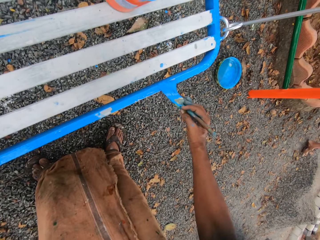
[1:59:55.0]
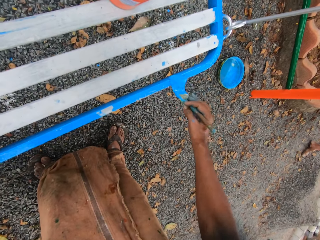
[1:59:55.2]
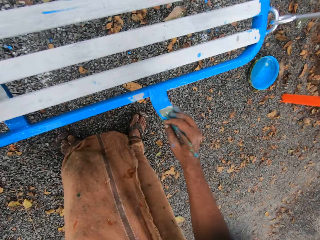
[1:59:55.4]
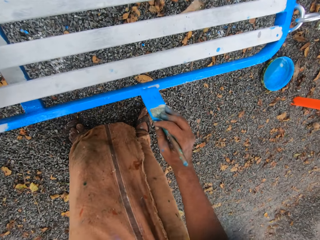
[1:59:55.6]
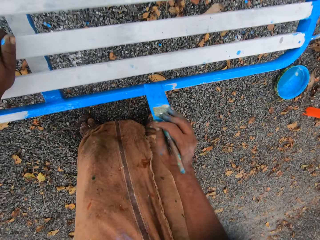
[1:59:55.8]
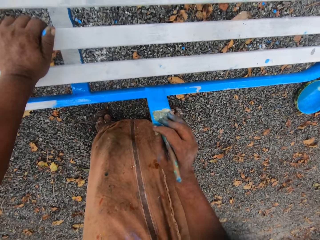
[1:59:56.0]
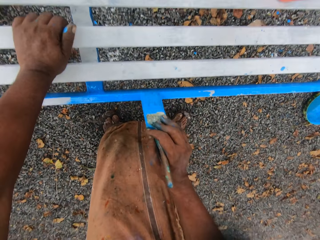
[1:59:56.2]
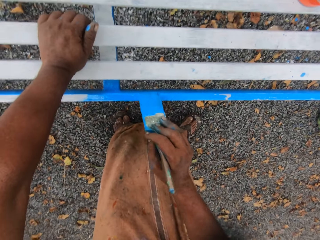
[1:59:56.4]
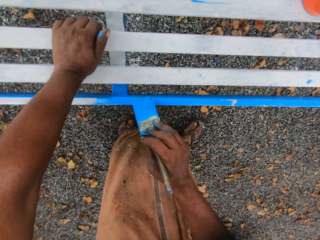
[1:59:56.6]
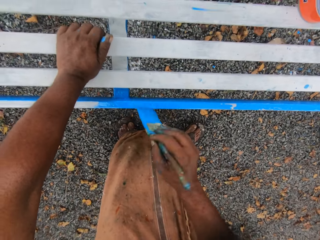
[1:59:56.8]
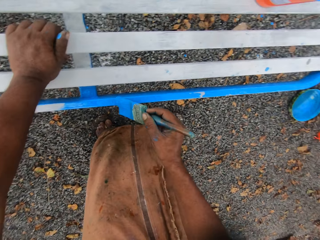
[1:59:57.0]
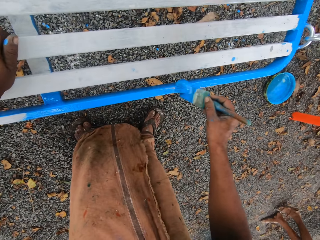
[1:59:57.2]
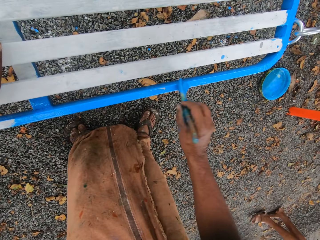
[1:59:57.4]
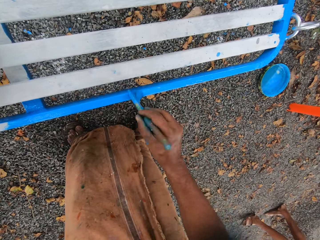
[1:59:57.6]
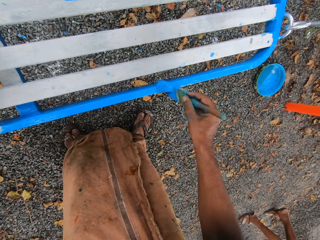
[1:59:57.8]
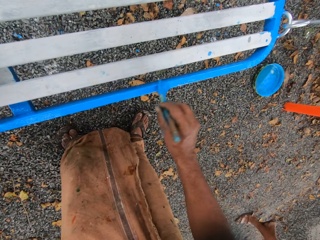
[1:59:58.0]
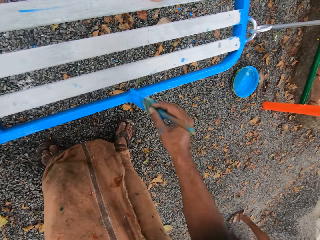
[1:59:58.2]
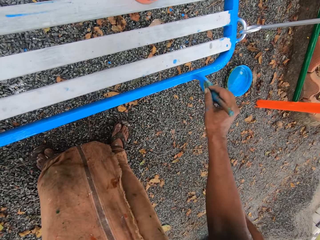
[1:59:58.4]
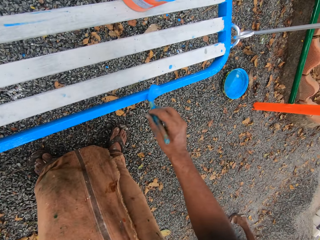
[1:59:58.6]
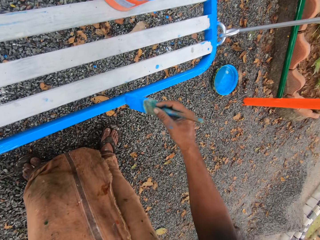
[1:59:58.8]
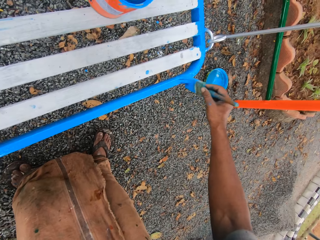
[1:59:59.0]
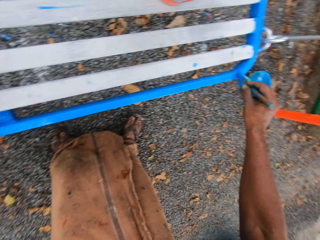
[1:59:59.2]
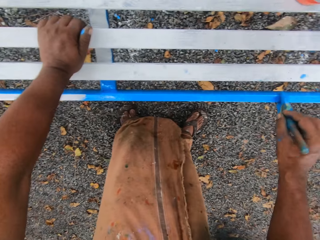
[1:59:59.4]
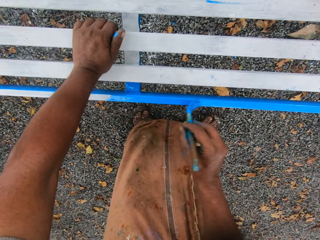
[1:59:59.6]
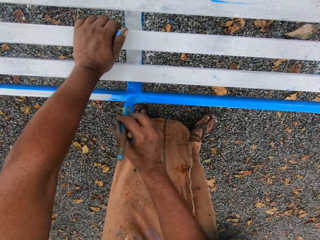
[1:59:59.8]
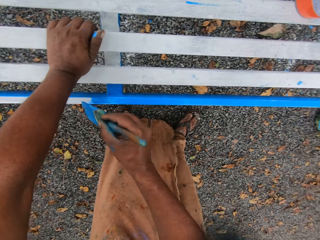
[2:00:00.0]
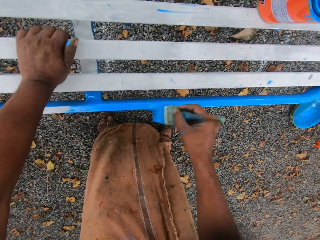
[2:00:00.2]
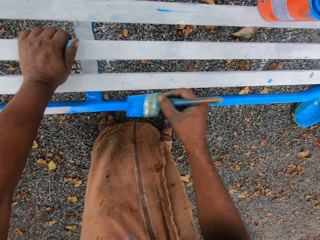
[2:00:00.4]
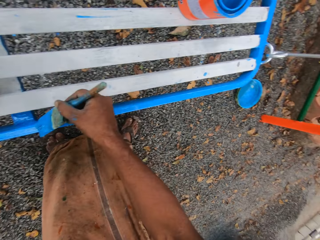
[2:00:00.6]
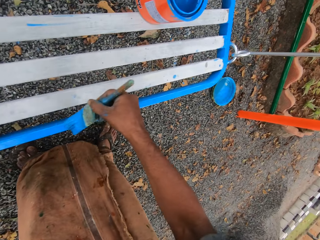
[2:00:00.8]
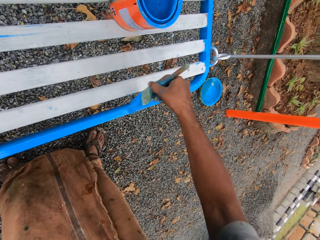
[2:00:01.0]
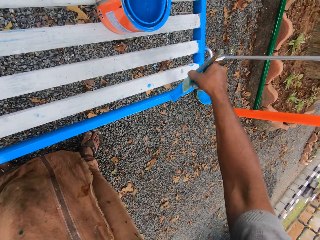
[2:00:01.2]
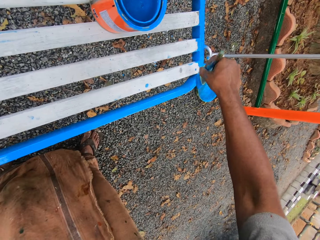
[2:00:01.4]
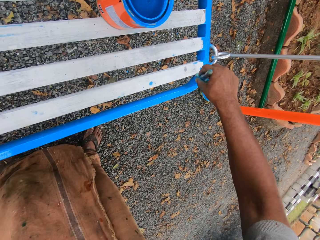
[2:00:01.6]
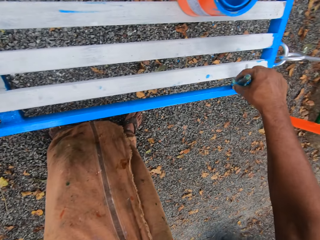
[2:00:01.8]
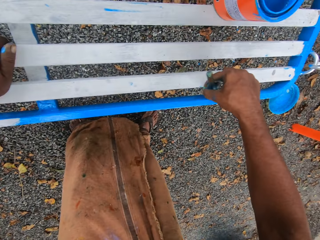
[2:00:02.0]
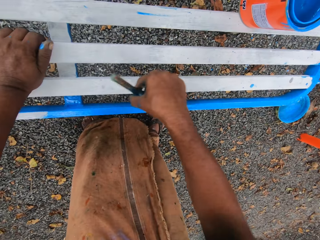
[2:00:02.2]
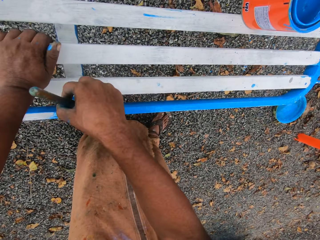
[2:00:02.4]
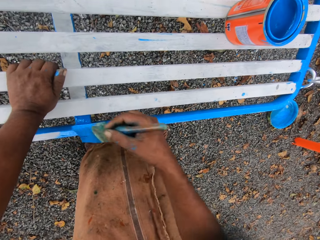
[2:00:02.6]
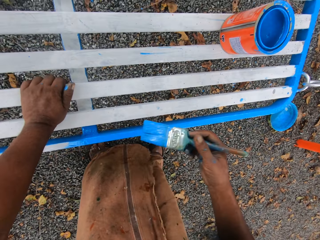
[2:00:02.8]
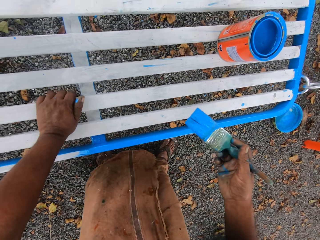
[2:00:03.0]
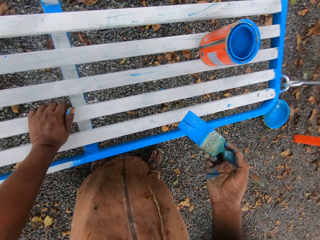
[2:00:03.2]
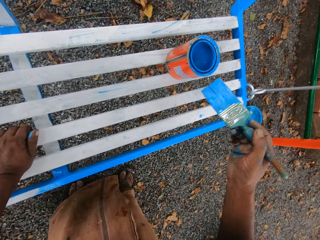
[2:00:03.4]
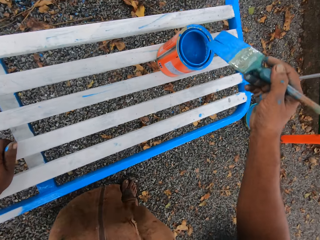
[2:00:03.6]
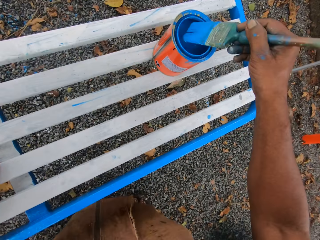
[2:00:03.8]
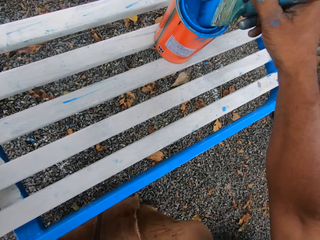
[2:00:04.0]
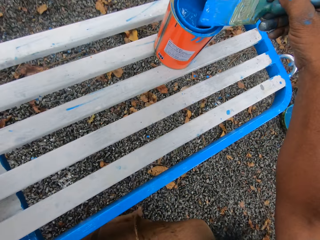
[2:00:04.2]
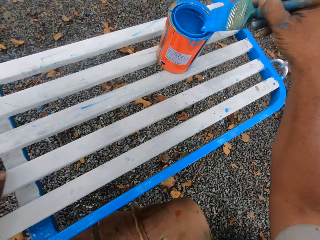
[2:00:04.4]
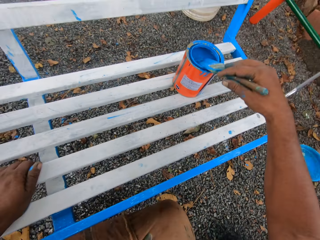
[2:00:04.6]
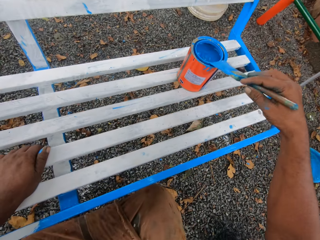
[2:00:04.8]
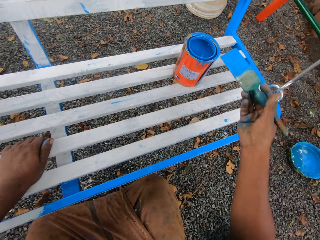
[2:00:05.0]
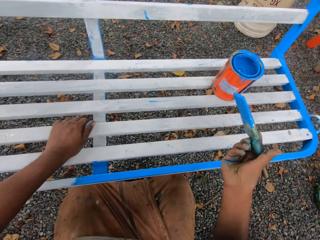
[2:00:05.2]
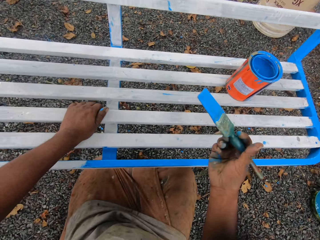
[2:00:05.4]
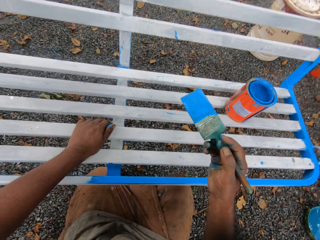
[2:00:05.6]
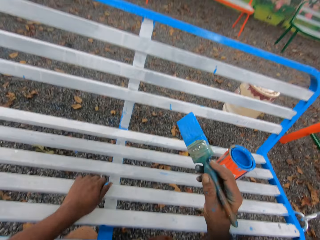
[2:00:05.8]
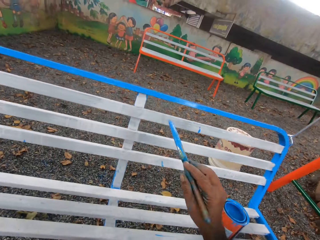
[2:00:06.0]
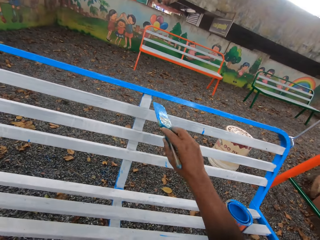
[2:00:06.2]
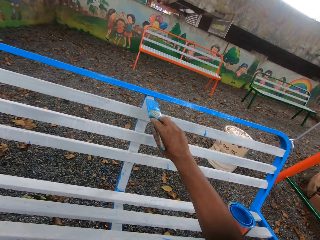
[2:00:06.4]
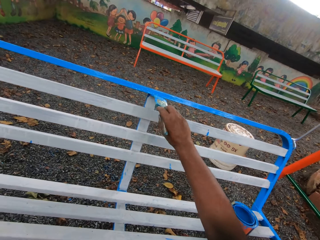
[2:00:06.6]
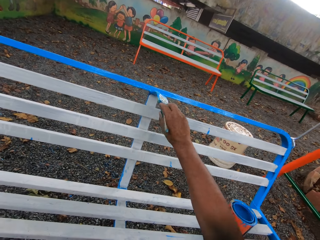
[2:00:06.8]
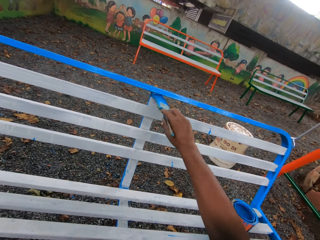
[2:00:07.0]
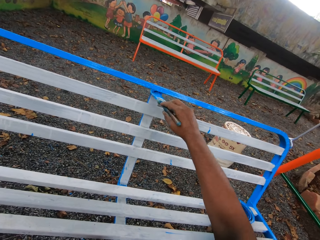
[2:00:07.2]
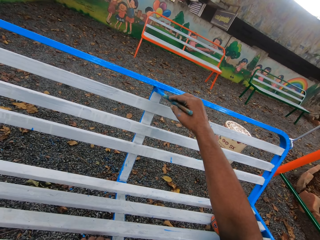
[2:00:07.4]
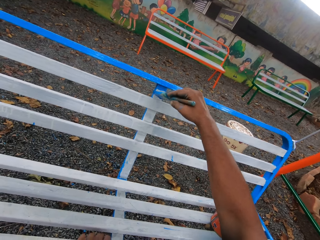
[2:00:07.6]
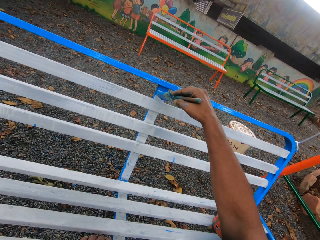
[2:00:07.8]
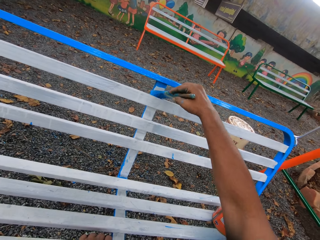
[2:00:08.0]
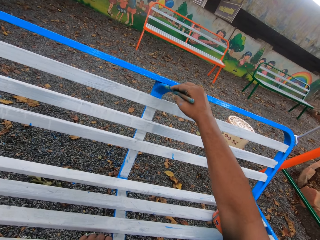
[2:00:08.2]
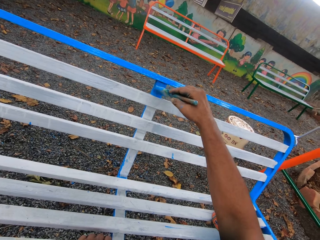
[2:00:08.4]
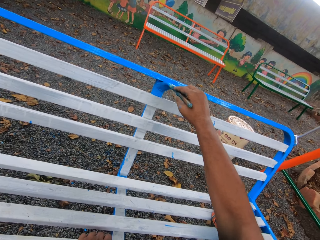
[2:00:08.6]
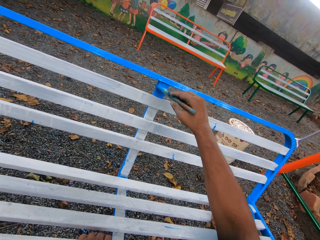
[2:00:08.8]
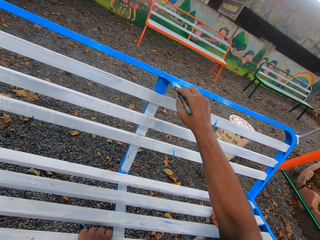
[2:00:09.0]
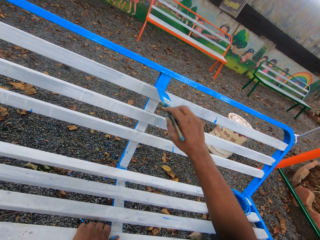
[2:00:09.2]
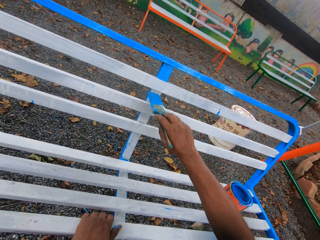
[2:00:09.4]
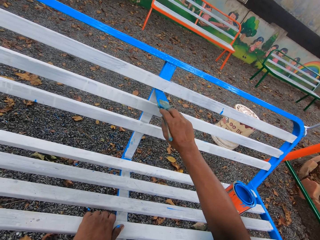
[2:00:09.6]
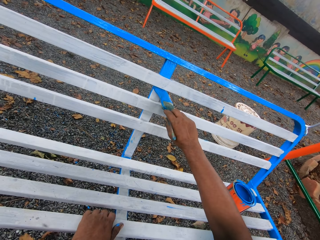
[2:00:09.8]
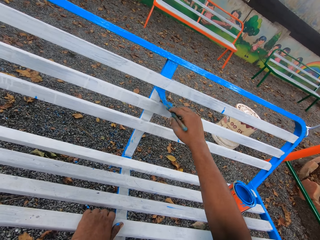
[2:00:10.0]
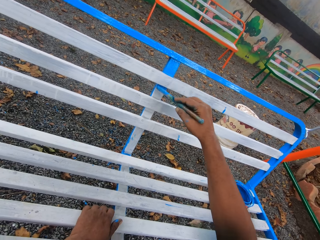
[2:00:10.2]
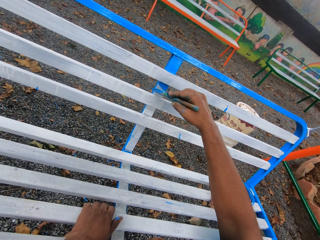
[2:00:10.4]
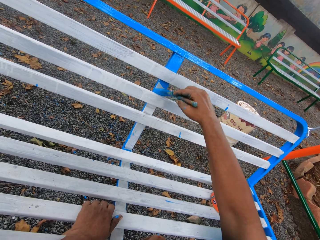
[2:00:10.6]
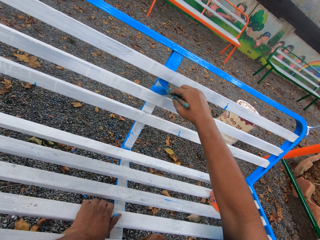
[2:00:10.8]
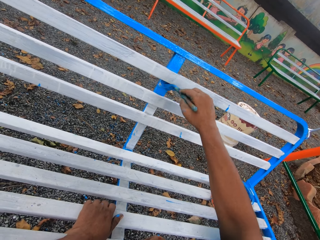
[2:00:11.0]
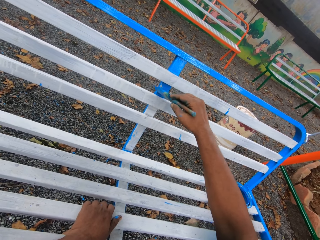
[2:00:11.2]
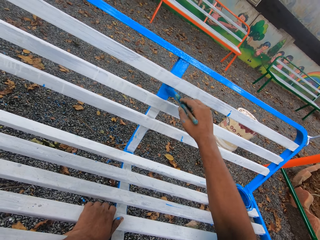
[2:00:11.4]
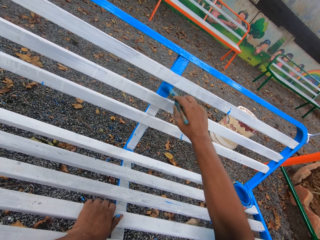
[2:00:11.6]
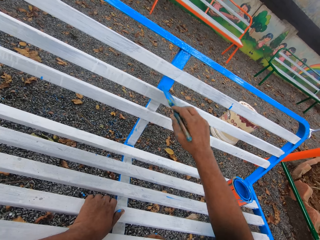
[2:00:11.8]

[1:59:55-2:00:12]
The camera wearer dips the paint brush into the paint tin. They paint the seat with the paint brush.

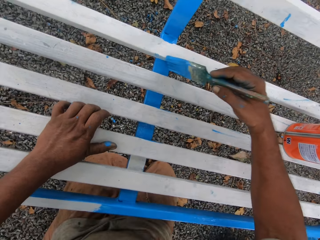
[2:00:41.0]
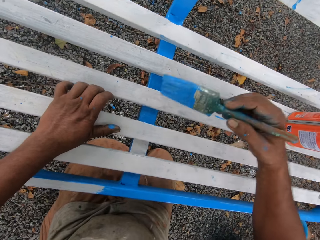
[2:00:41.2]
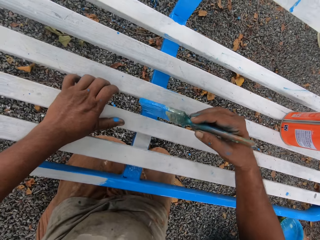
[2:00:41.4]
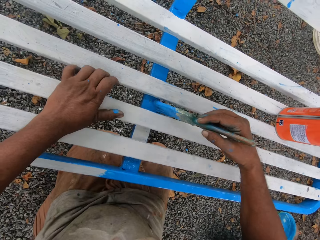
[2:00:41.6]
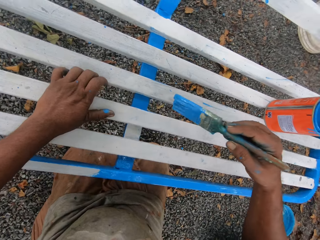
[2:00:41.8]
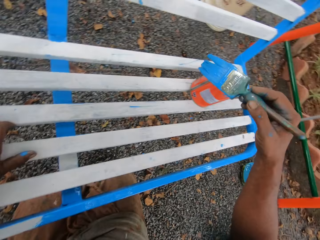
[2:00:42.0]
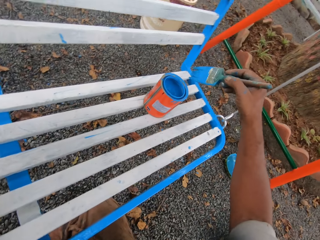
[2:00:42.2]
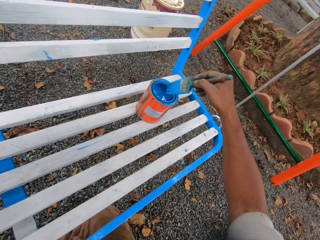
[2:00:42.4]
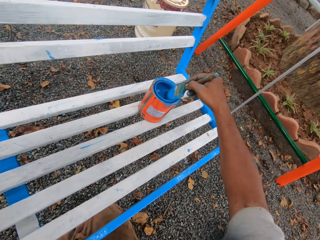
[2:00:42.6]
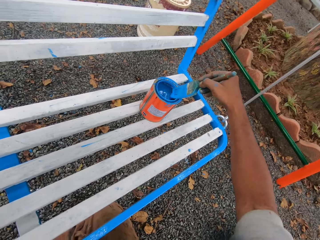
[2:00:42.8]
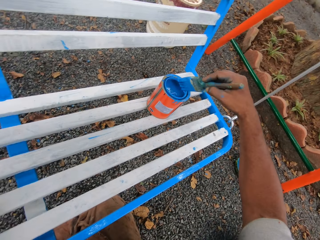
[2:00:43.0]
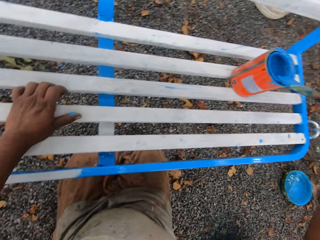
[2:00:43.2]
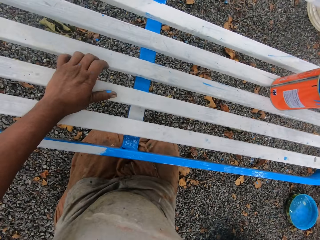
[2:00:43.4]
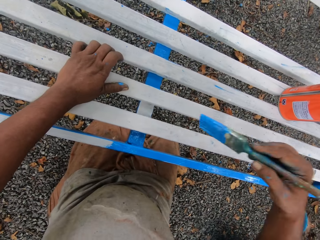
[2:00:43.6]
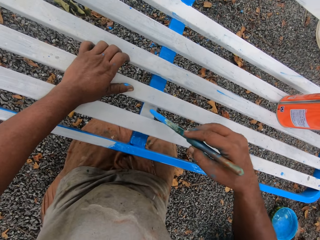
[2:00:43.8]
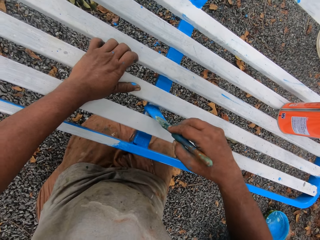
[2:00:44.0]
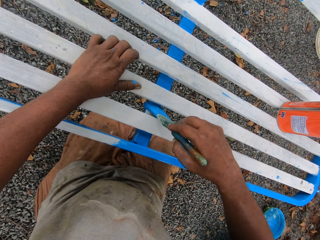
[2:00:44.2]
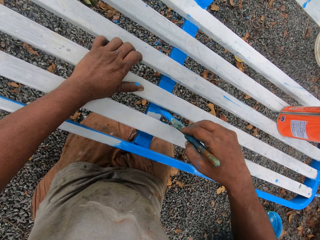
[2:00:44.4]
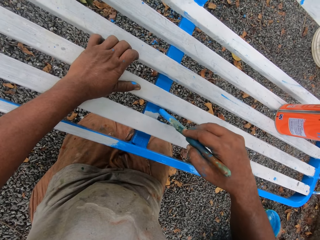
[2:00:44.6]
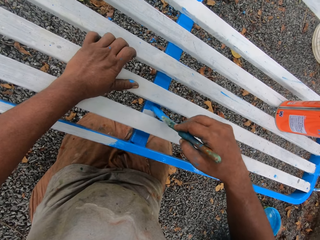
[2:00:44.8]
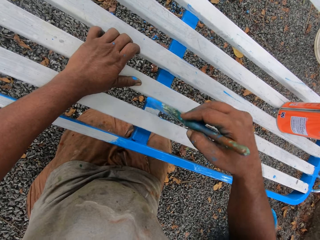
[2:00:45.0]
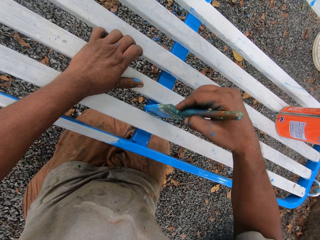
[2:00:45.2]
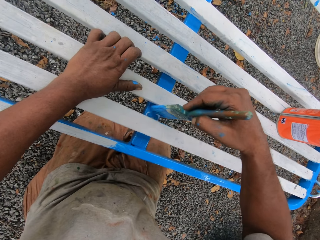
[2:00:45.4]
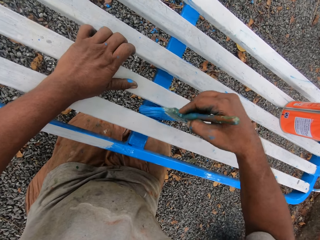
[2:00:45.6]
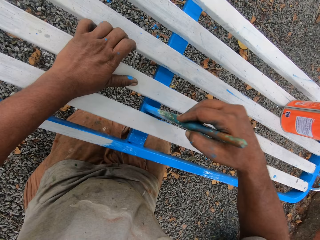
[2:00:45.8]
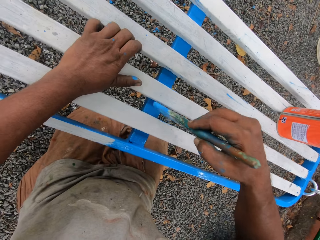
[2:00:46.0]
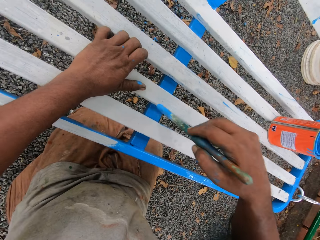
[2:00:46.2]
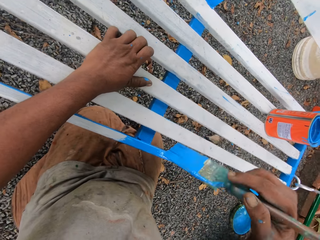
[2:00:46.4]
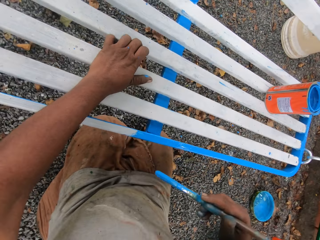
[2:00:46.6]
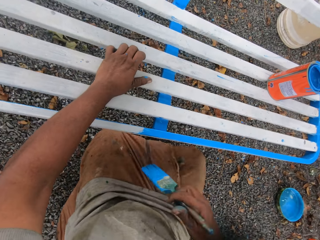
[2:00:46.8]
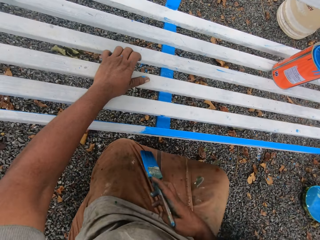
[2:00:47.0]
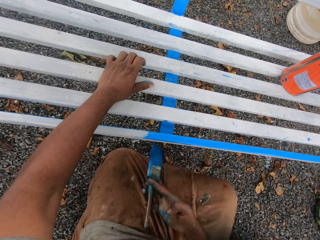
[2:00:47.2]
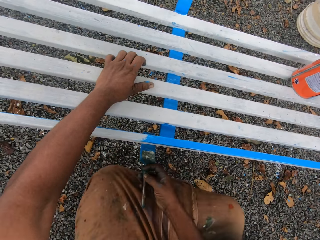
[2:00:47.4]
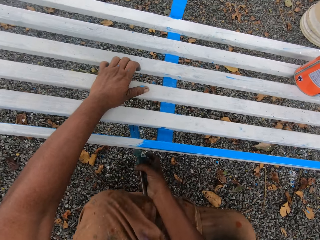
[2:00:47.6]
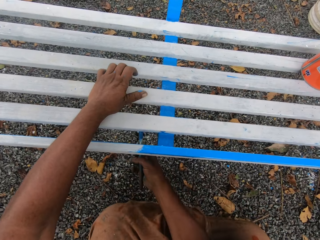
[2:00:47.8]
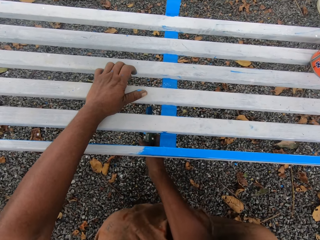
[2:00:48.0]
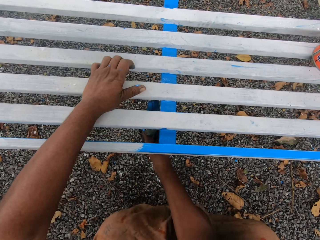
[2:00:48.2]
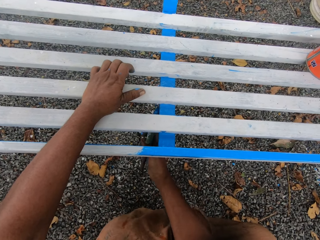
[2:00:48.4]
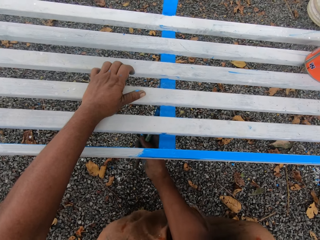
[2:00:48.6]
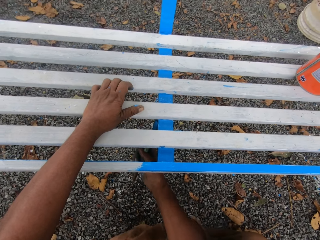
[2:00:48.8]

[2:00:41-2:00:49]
The camera wearer dips the paint brush into the paint tin. They paint the seat with the paint brush.
